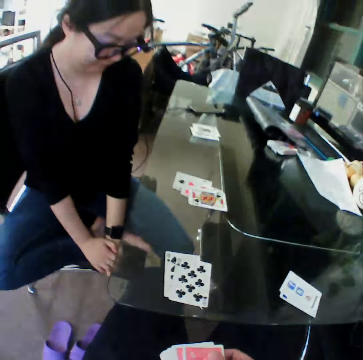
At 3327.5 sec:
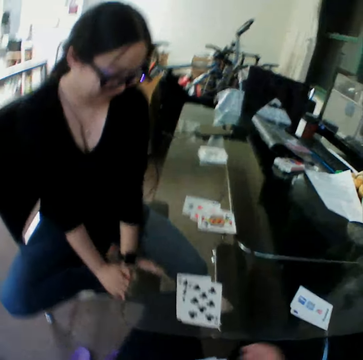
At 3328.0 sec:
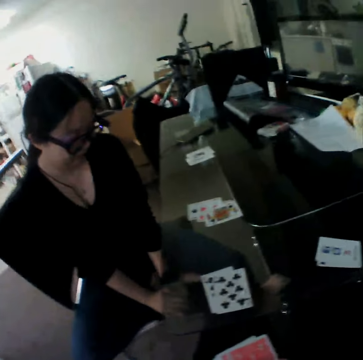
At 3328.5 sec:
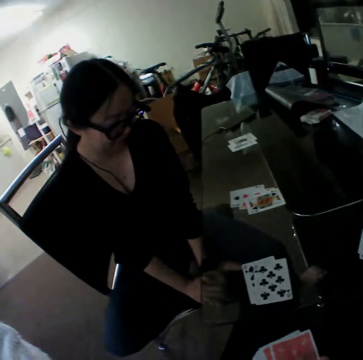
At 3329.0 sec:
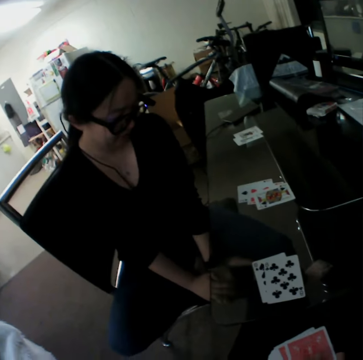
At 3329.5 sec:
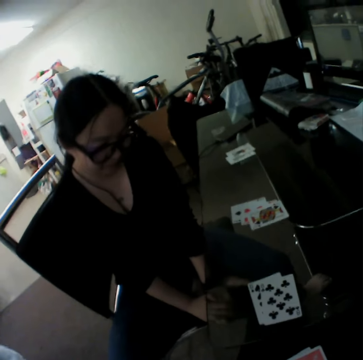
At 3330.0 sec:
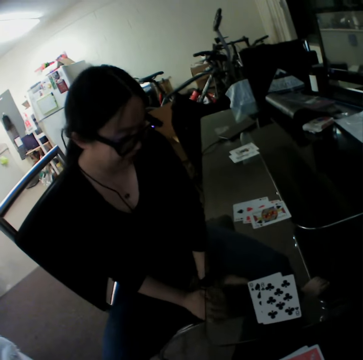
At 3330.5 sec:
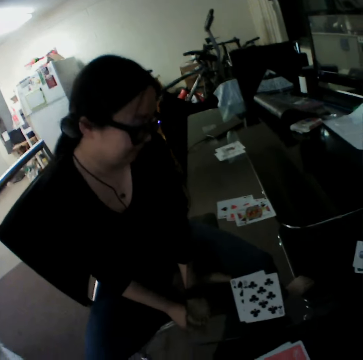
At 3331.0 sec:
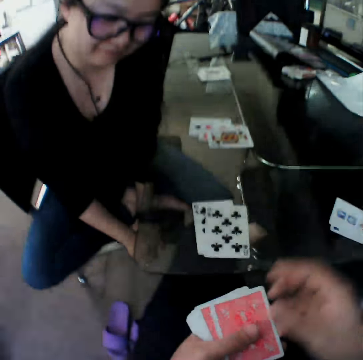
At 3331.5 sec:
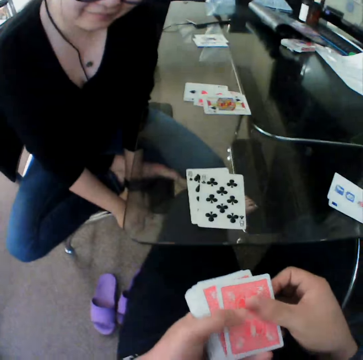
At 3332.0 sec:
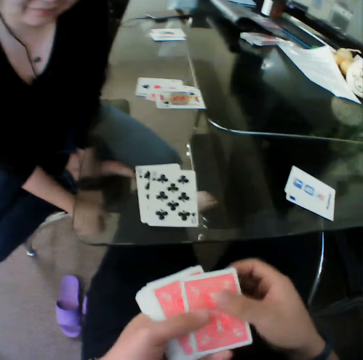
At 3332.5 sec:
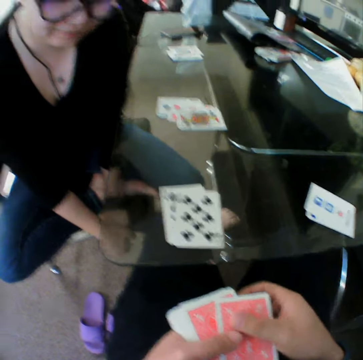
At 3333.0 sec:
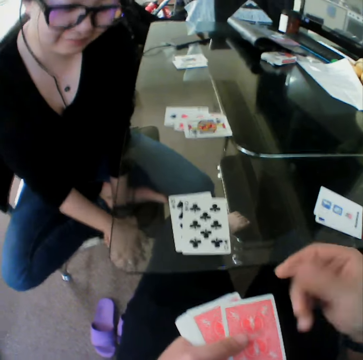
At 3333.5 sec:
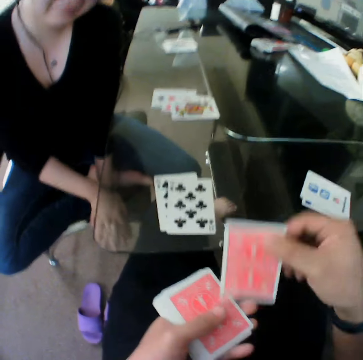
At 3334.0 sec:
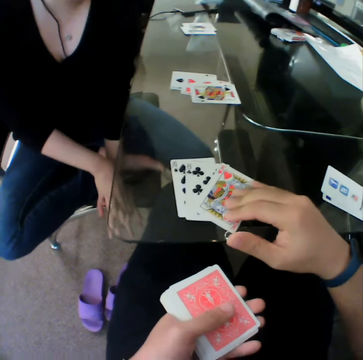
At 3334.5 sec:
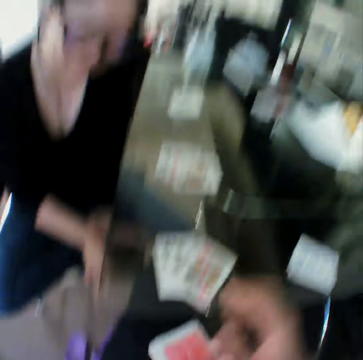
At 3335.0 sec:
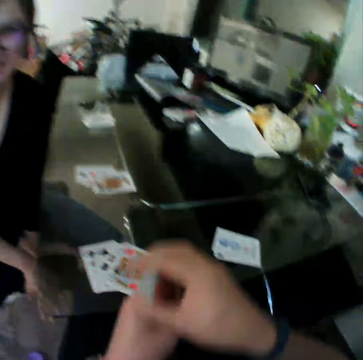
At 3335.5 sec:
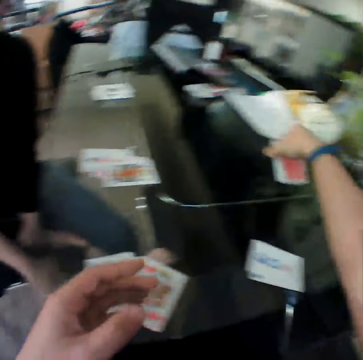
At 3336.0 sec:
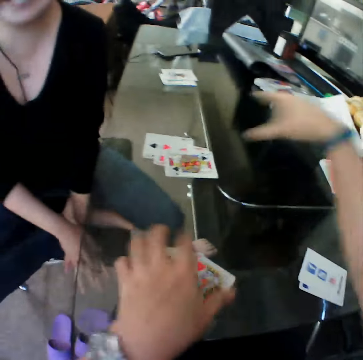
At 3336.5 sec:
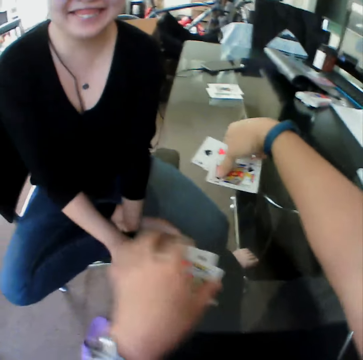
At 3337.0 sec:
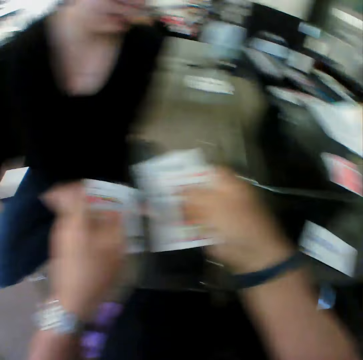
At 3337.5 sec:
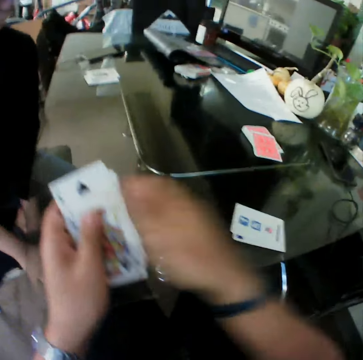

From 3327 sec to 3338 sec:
The camera wearer touches a card in his left hand. He picks a card from his left hand and drops the card on the table. He moves the cards to his right hand and drops the cards on the table. He picks the cards from the table and moves the cards to his left hand.

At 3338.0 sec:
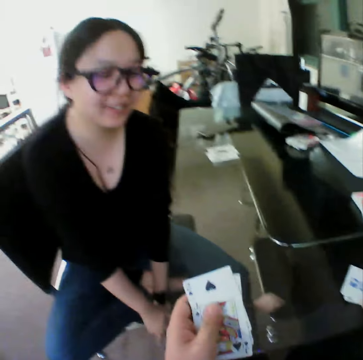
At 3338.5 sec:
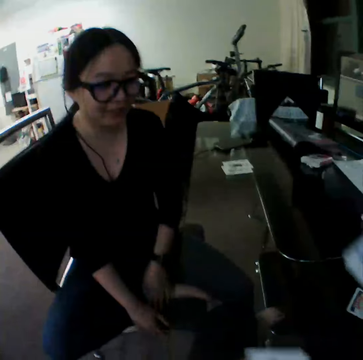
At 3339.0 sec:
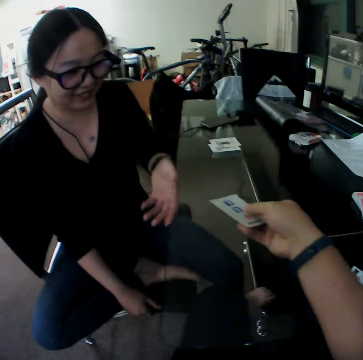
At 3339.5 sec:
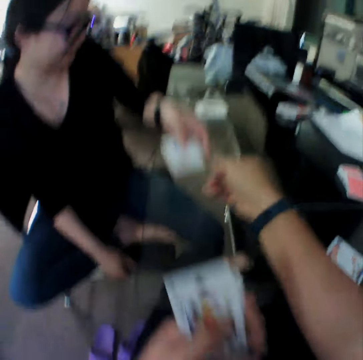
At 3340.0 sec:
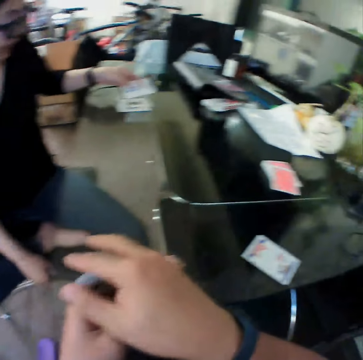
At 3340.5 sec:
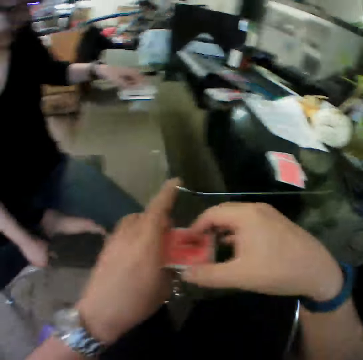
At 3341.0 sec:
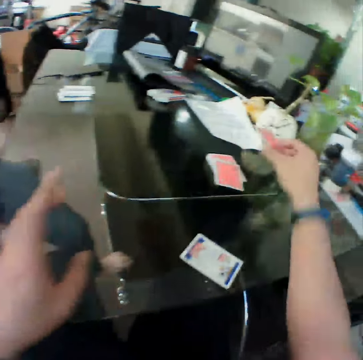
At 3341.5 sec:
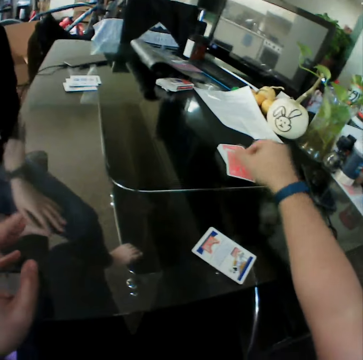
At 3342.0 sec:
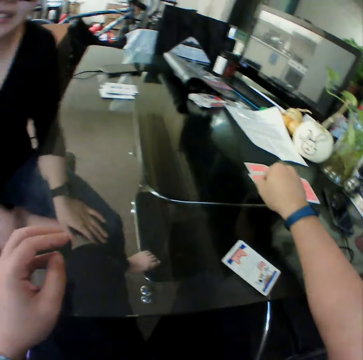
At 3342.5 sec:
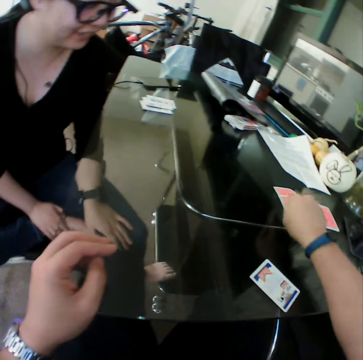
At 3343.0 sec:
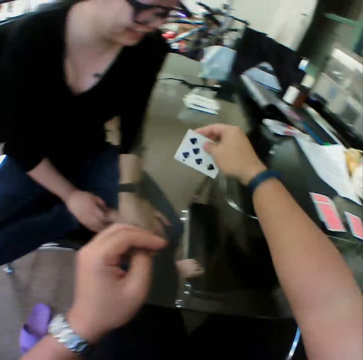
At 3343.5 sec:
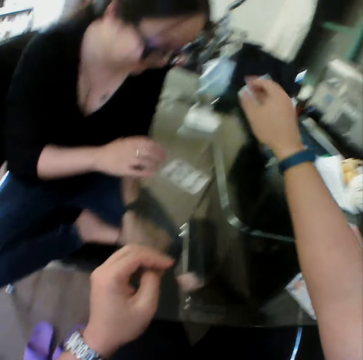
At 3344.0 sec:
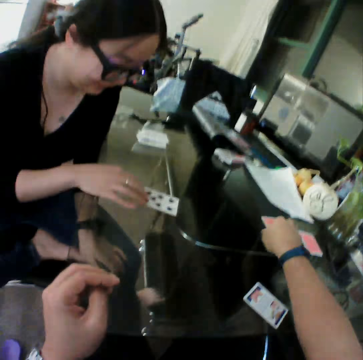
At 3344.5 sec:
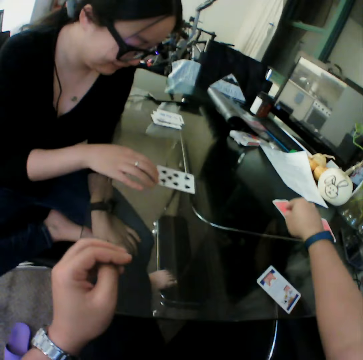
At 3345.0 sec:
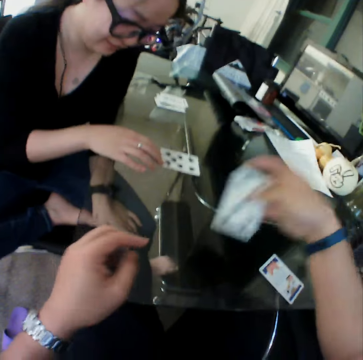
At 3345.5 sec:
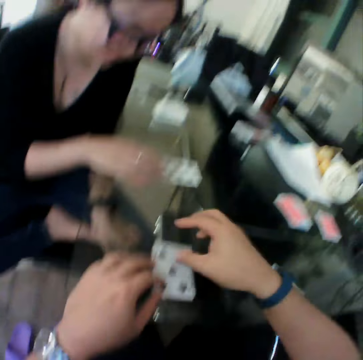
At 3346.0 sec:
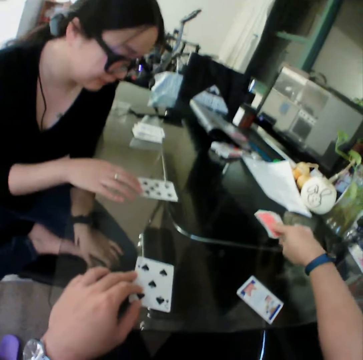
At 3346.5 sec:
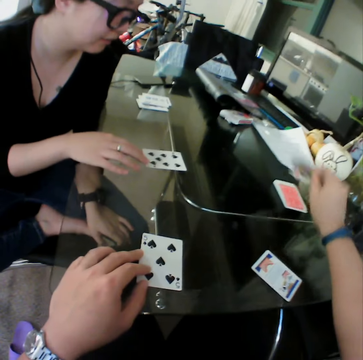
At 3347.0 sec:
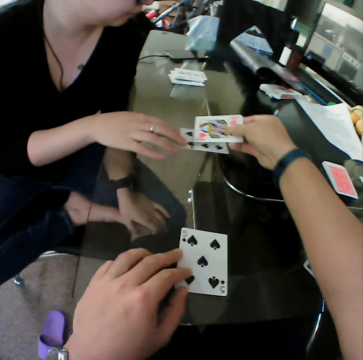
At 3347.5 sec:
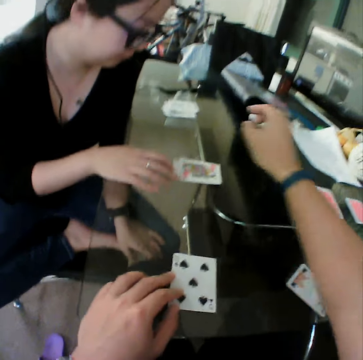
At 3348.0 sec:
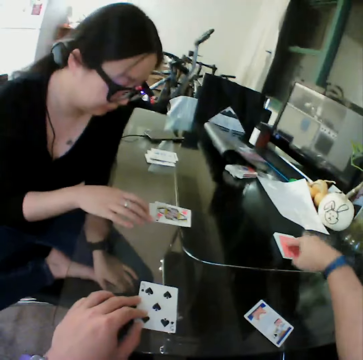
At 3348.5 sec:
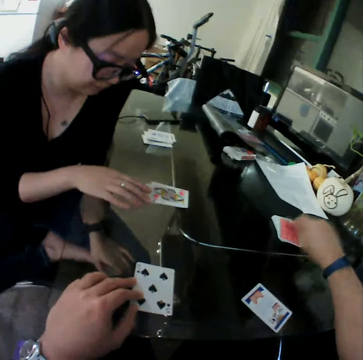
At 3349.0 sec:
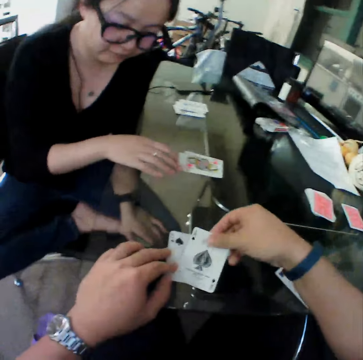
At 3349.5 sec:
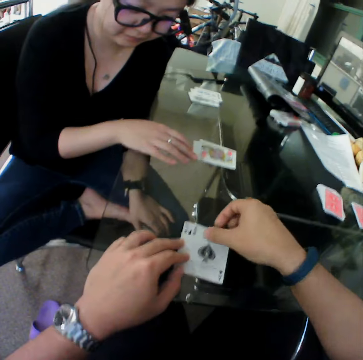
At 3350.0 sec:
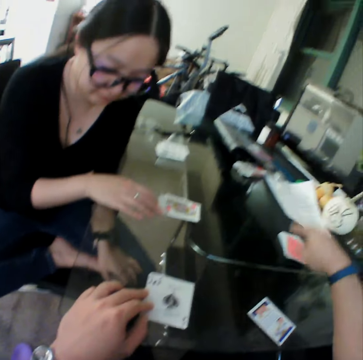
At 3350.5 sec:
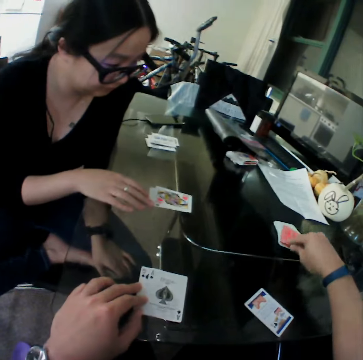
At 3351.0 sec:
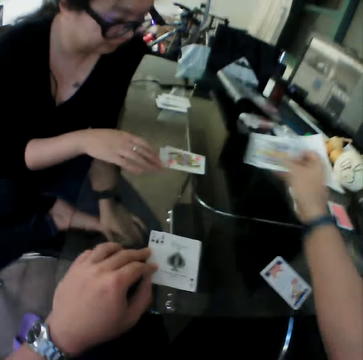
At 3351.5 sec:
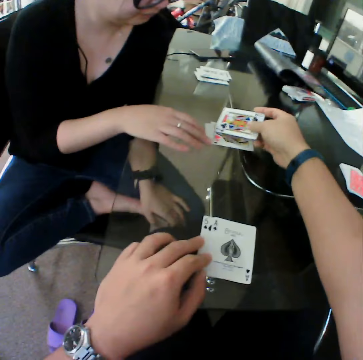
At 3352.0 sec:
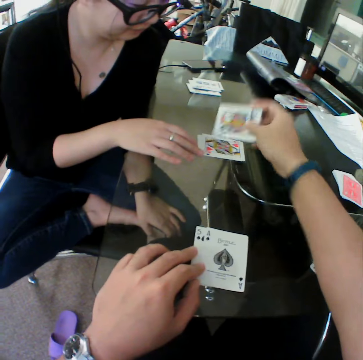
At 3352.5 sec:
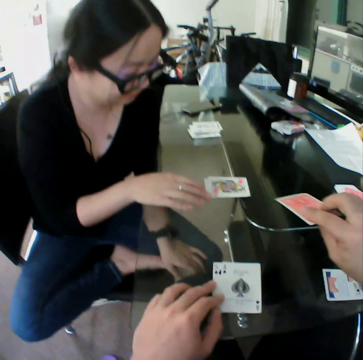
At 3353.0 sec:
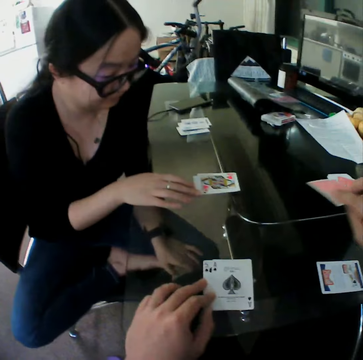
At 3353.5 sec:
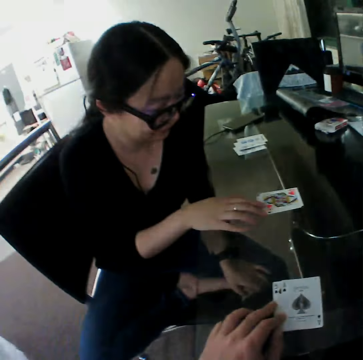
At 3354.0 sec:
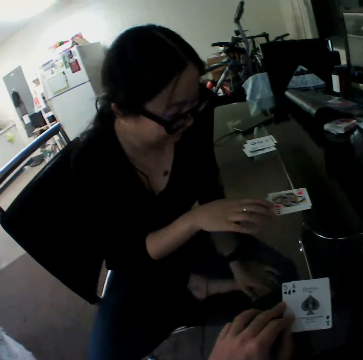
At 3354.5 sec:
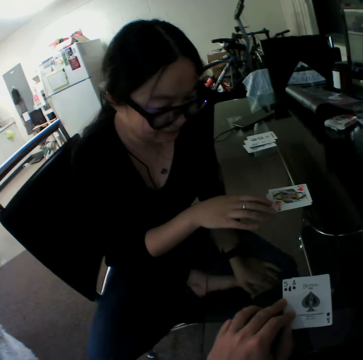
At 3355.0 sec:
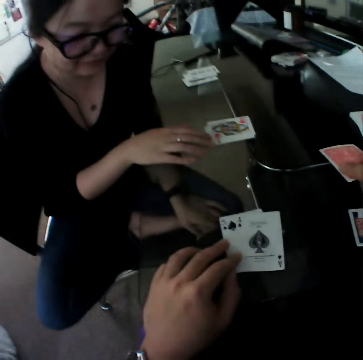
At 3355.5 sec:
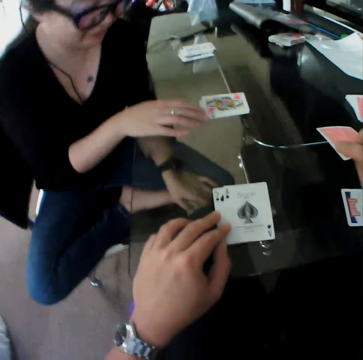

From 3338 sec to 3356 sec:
The camera wearer picks a card from the table and hands the card to the woman. The woman takes the card from the camera wearer. The camera wearer moves the cards to his right hand and interacts with the woman. The woman puts the card down. The camera wearer drops the cards on the table. He picks a card from the table and drops the card on the table. The woman touches the card on the table. The camera wearer picks a card from the table and drops the card on the table. He picks a card from the table and drops the card on the table. He picks a card from the table and drops the card on the table. He picks a card from the table and holds out the card to the woman. He turns the card and interacts with the woman.

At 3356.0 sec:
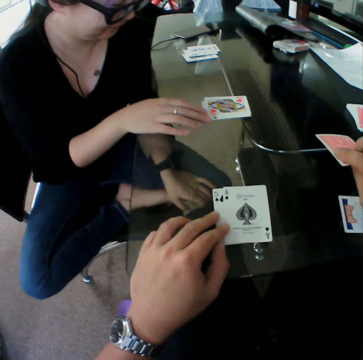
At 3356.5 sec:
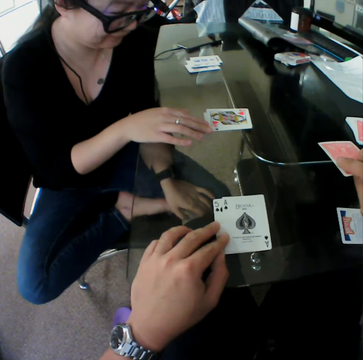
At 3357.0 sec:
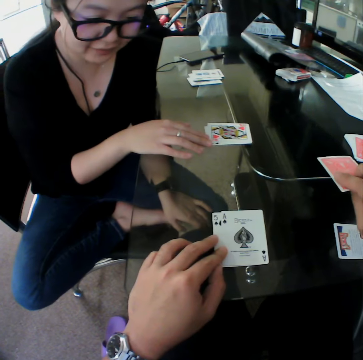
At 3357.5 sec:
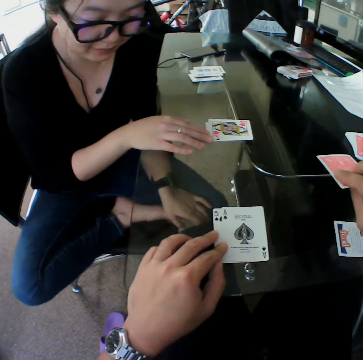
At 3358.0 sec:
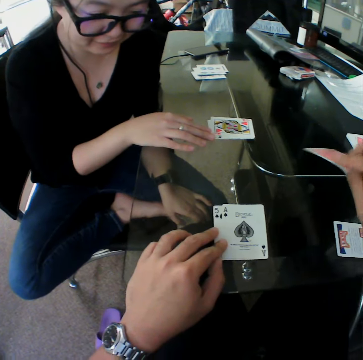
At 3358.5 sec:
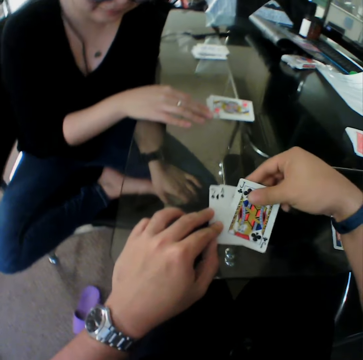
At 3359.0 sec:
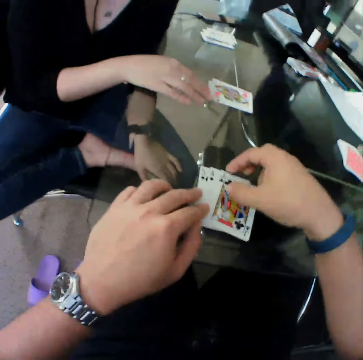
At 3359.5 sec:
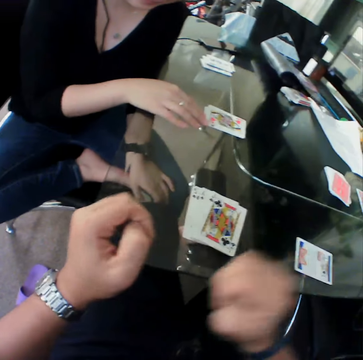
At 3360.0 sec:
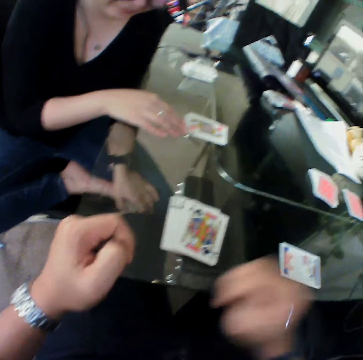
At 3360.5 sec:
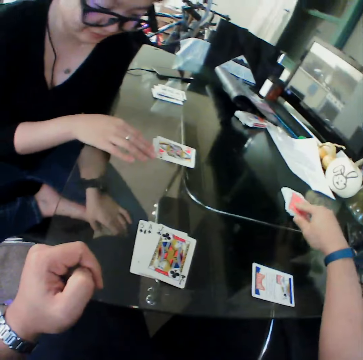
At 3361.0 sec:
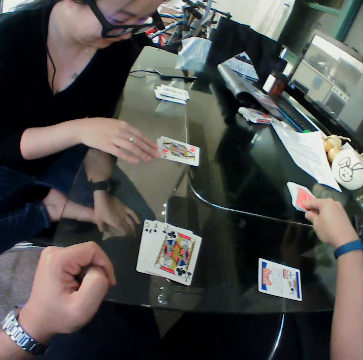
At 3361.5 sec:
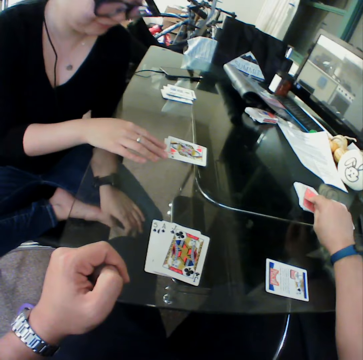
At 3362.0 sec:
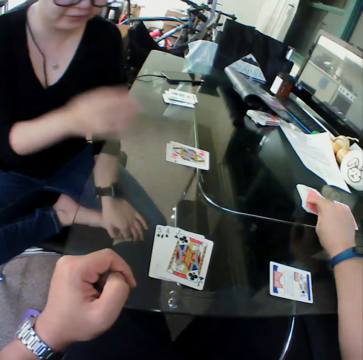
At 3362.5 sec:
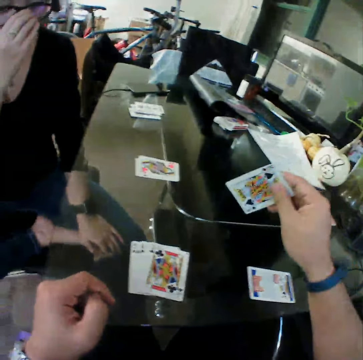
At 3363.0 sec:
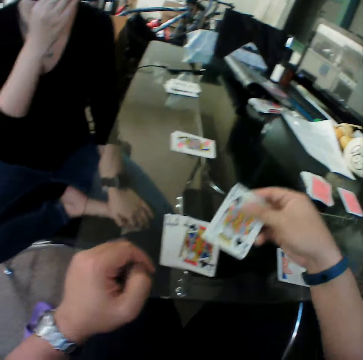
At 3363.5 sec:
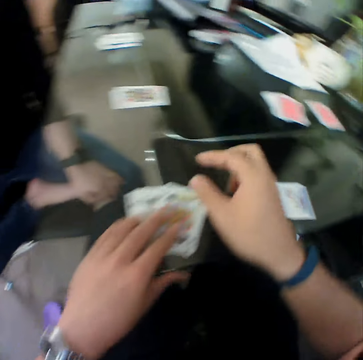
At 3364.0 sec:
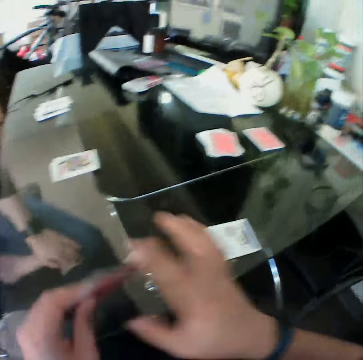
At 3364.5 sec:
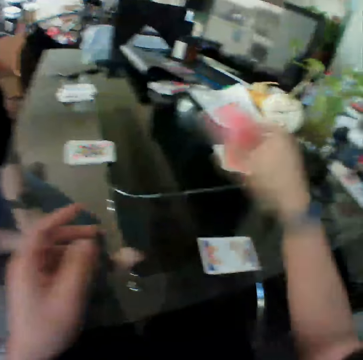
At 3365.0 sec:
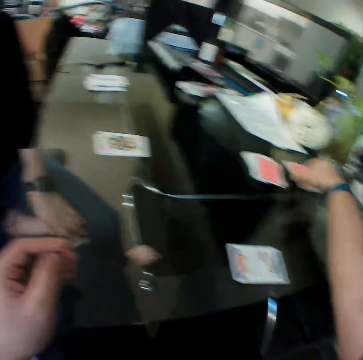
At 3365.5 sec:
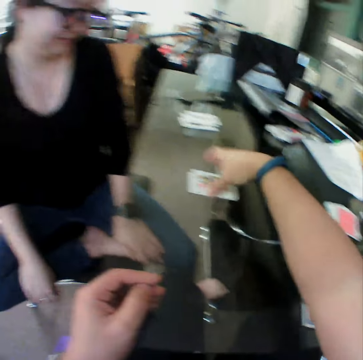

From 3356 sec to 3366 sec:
The camera wearer drops the card on the table. He picks a card from the table and drops the card on the table. He picks the cards from the table, moves the cards to his right hand and drops the cards on the table.
